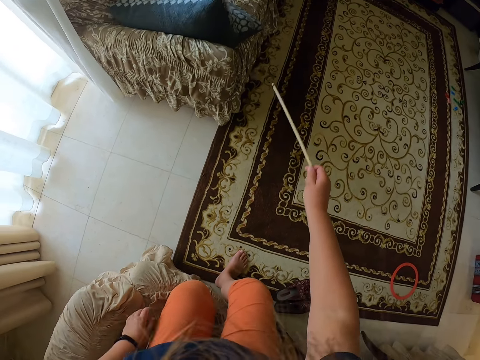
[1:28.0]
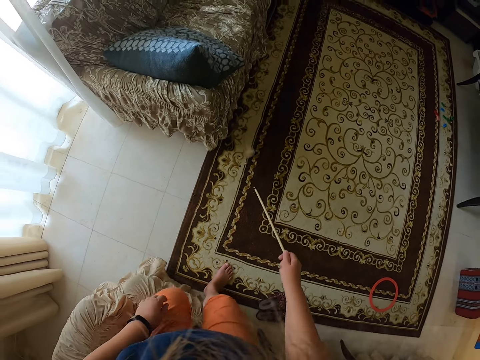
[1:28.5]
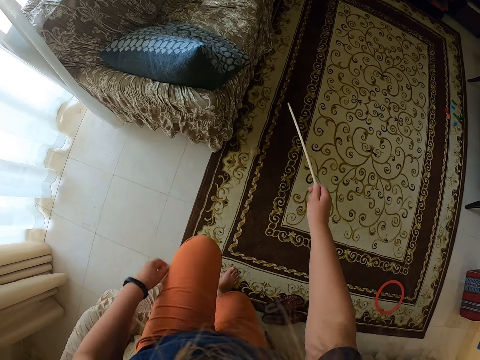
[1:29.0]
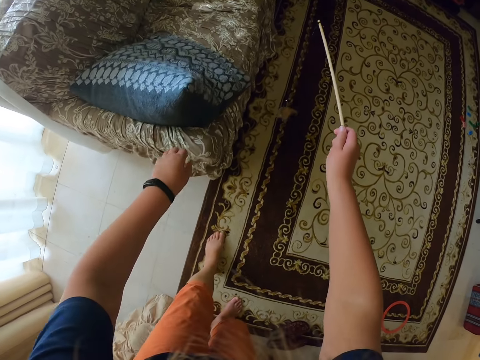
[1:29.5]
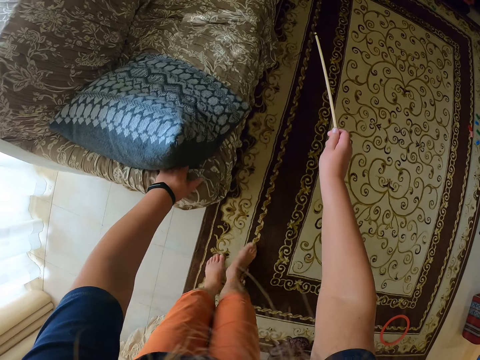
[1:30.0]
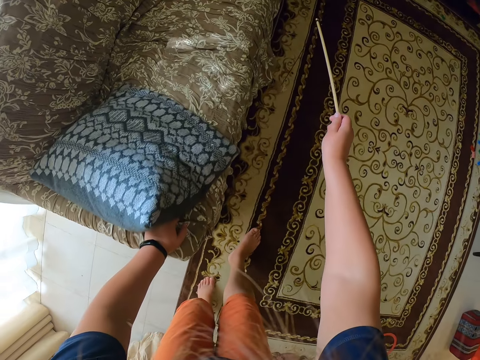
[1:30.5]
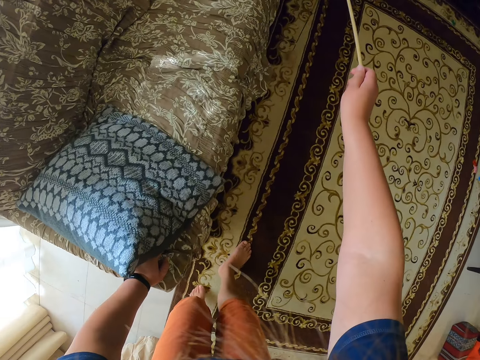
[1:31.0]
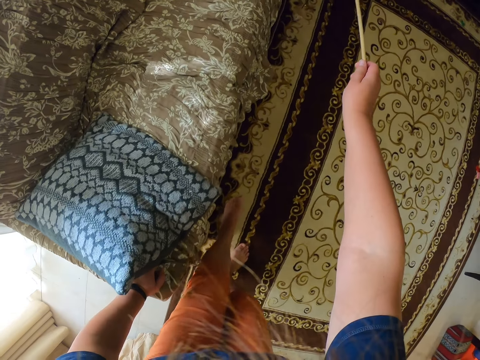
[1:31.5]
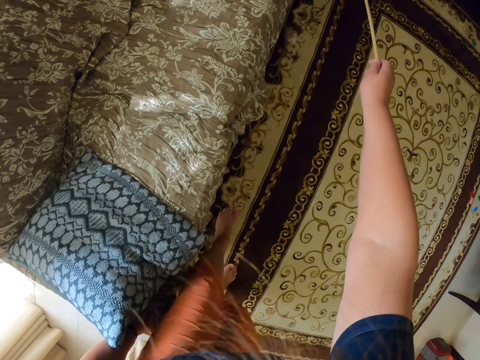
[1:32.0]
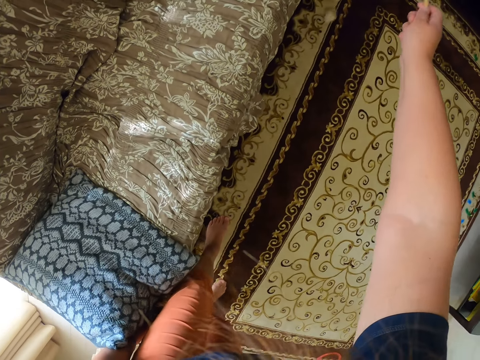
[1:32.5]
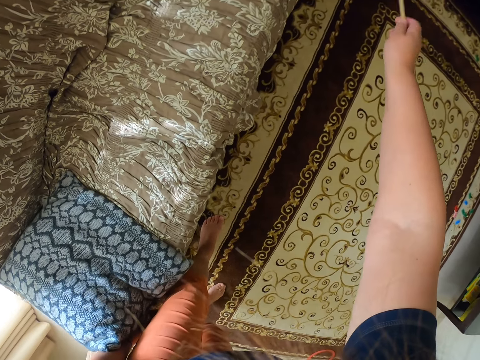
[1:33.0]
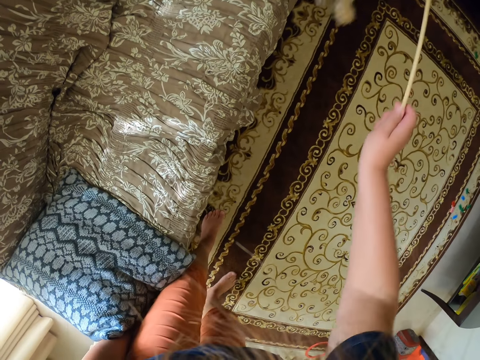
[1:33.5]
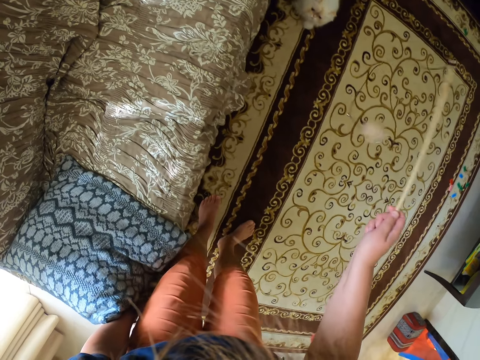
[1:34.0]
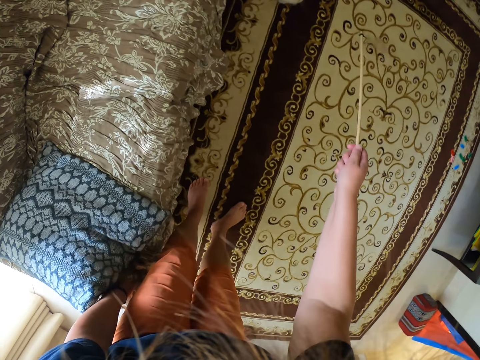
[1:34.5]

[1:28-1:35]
The camera wearer stands up. They walk in the room.

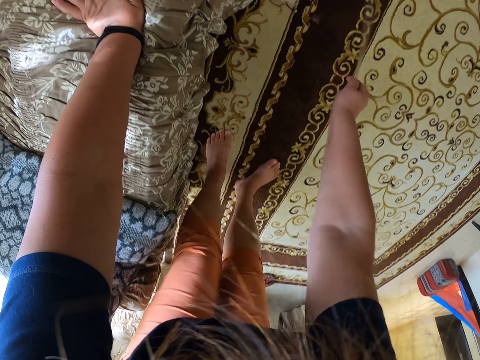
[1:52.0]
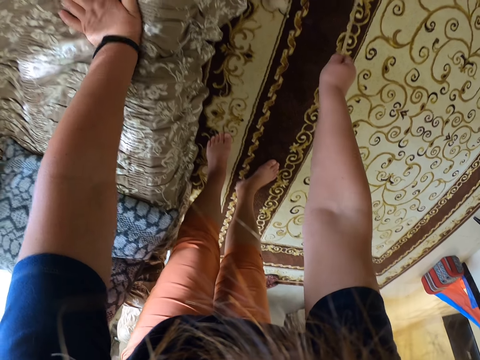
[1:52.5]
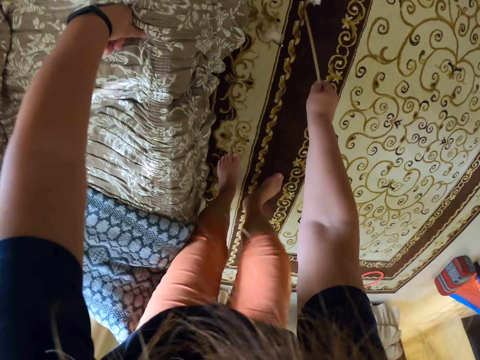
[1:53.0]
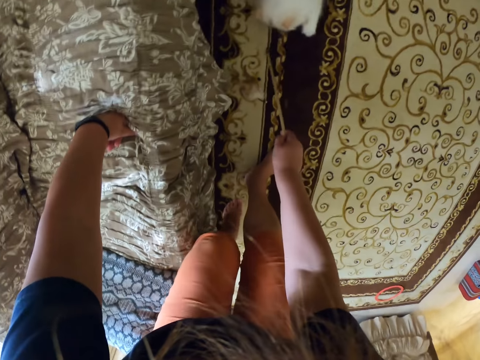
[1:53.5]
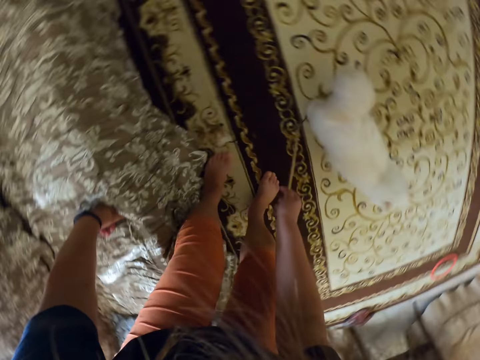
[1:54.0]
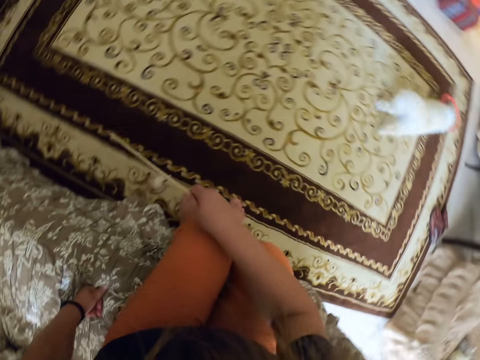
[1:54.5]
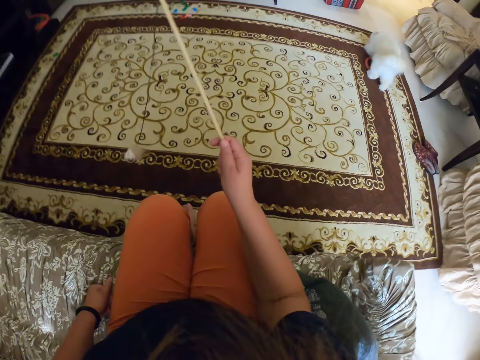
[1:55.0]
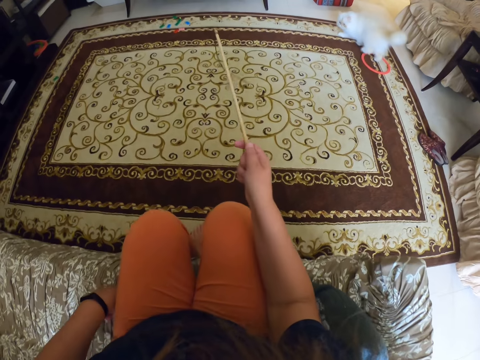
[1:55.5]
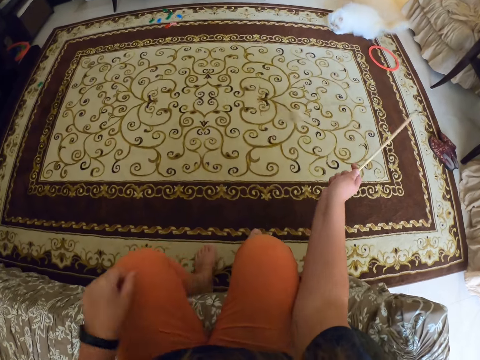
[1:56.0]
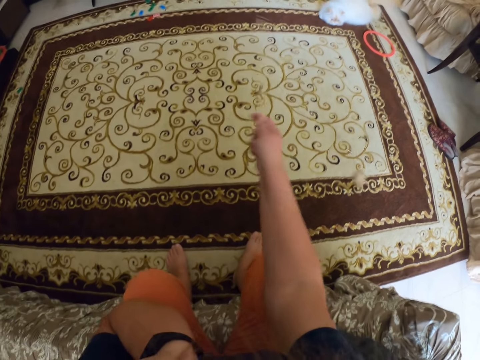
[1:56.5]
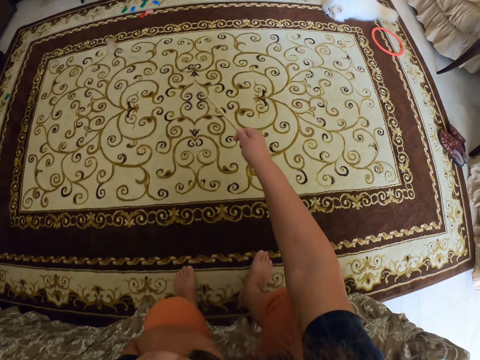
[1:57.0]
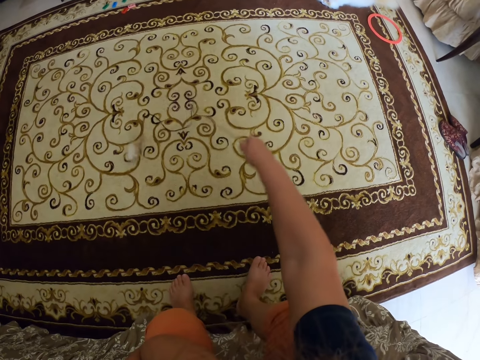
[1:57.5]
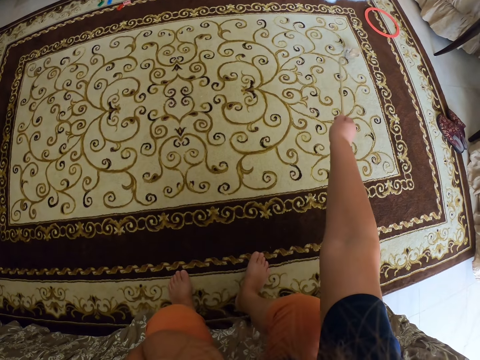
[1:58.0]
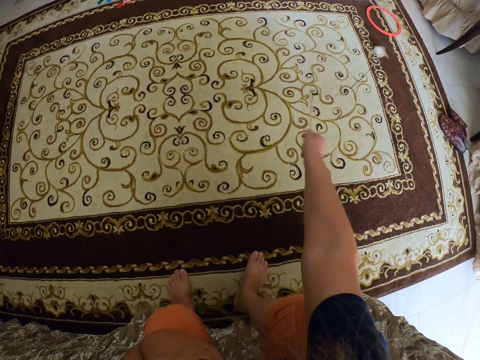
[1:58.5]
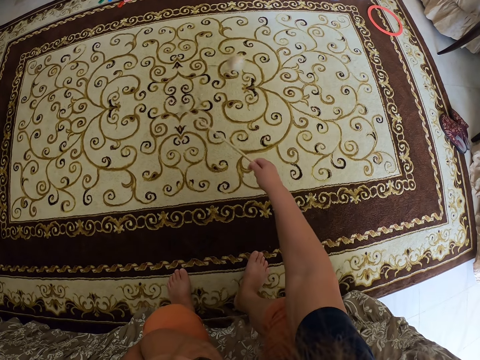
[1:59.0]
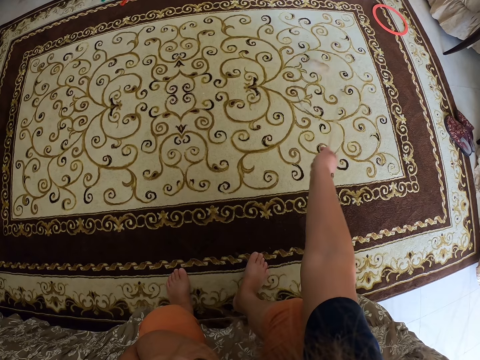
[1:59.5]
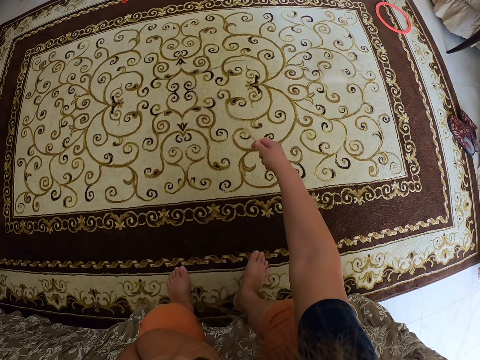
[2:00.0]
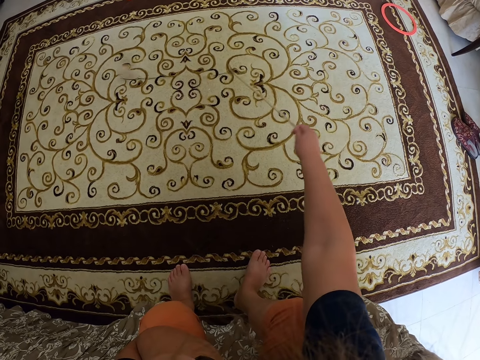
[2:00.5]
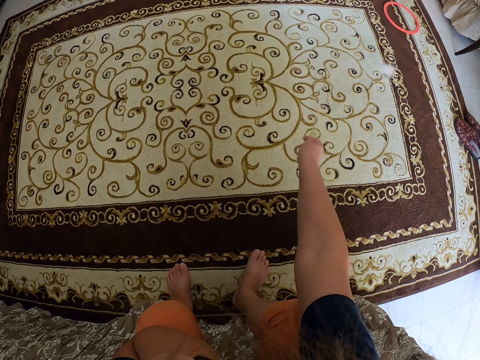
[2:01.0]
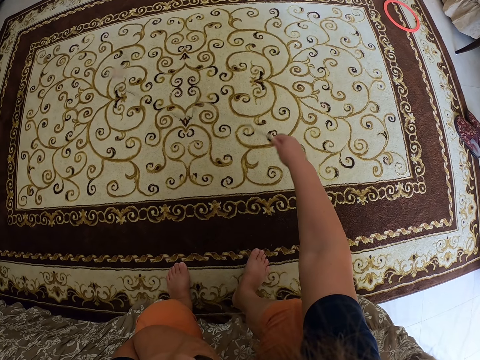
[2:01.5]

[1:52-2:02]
The camera wearer walks in the house. They play with the cat and swing something on the stick. They sit in a chair.

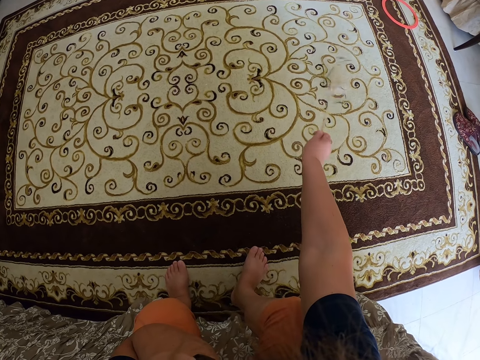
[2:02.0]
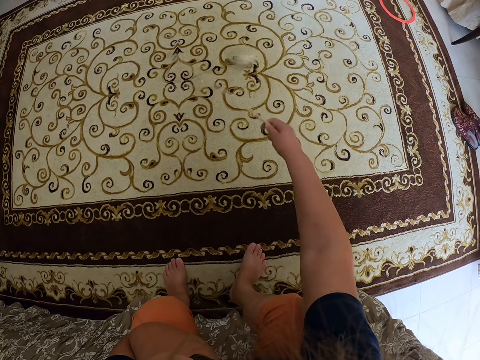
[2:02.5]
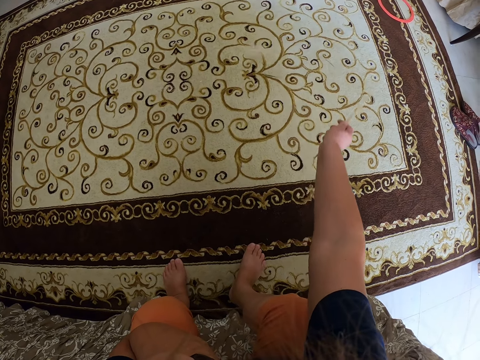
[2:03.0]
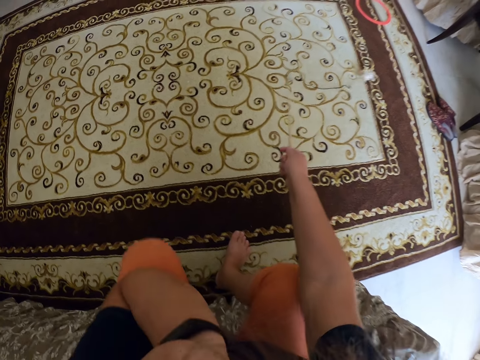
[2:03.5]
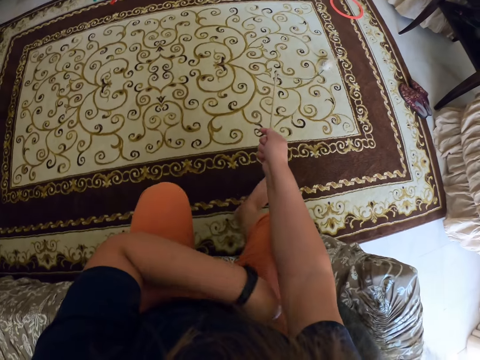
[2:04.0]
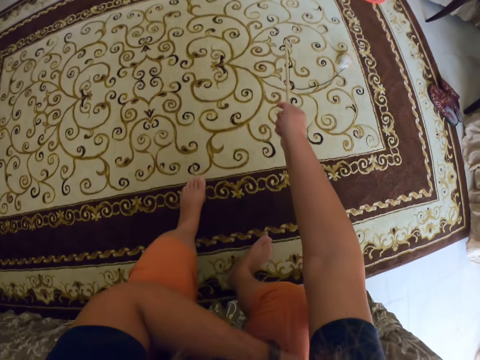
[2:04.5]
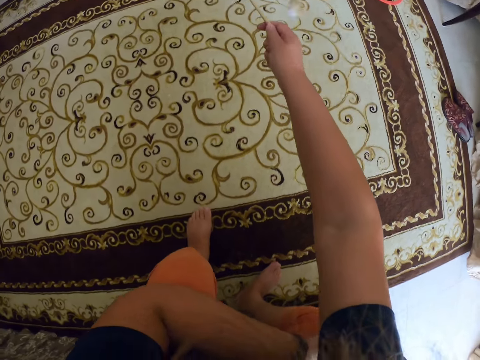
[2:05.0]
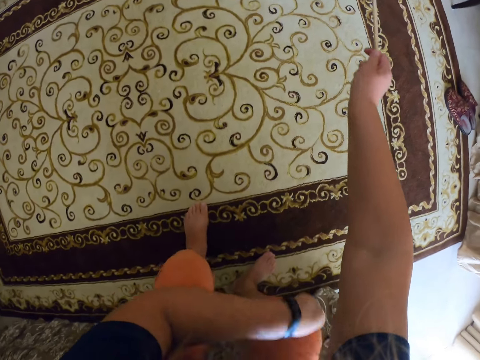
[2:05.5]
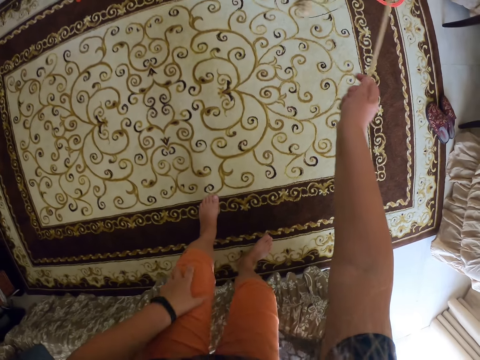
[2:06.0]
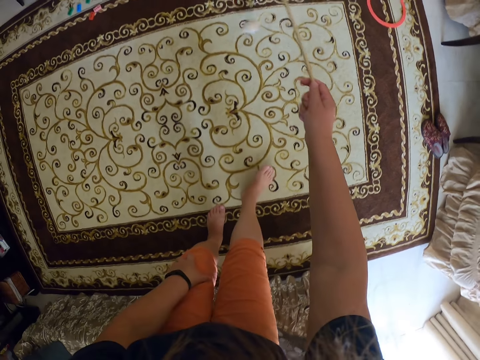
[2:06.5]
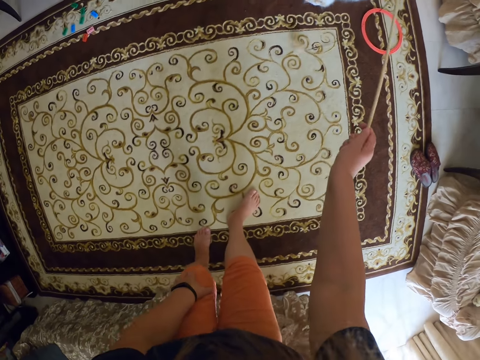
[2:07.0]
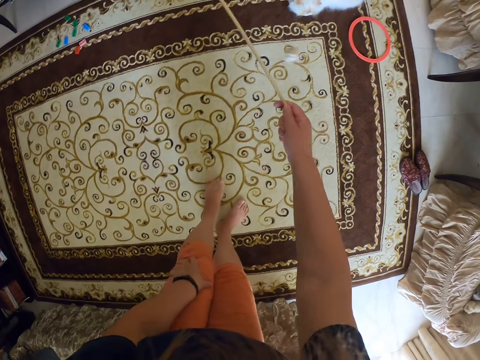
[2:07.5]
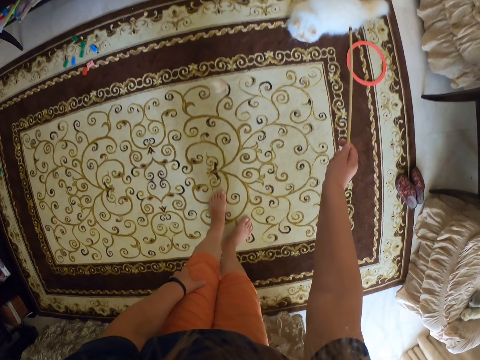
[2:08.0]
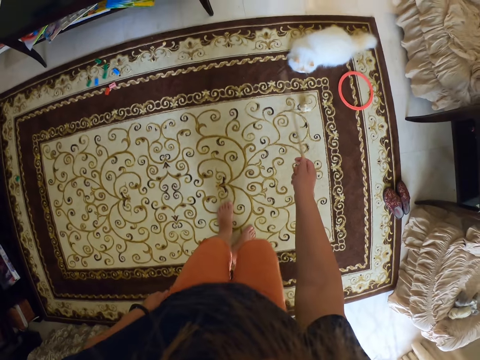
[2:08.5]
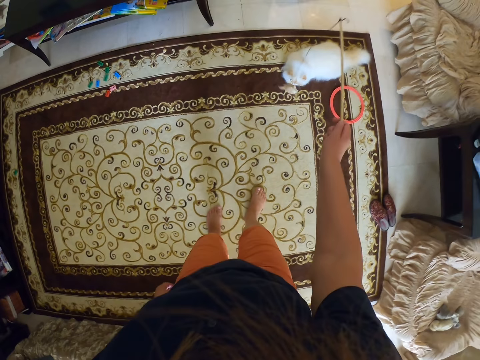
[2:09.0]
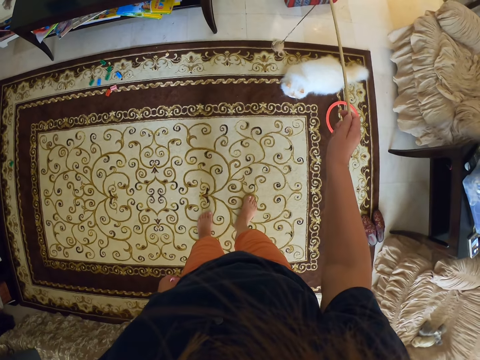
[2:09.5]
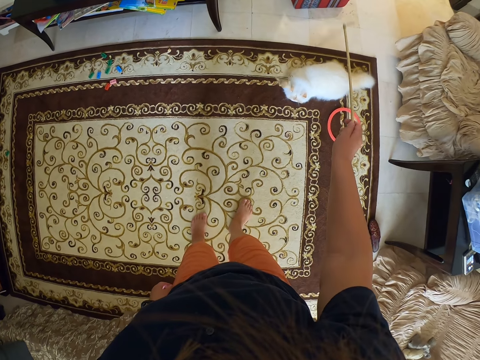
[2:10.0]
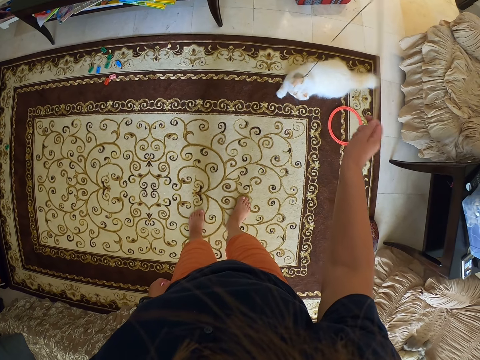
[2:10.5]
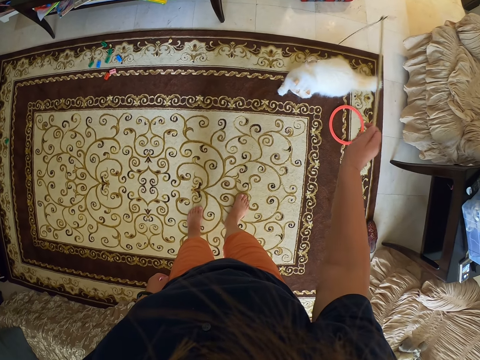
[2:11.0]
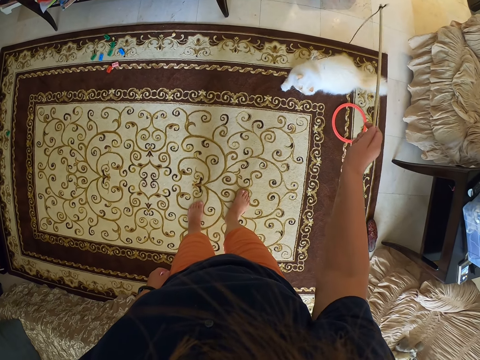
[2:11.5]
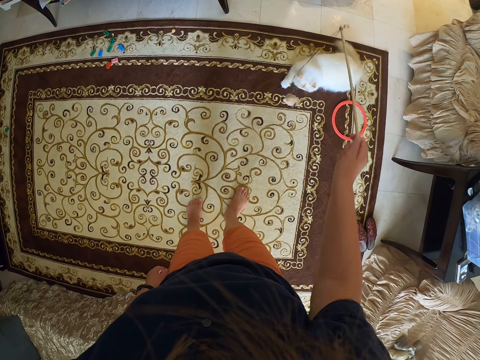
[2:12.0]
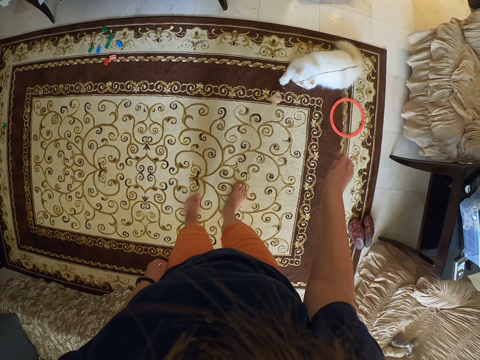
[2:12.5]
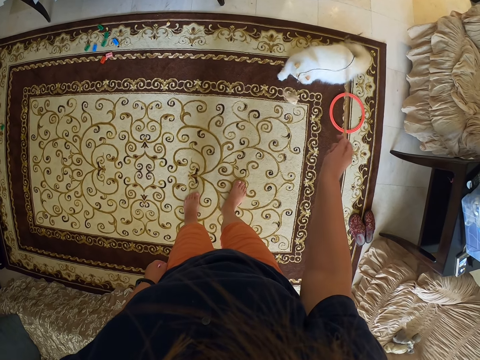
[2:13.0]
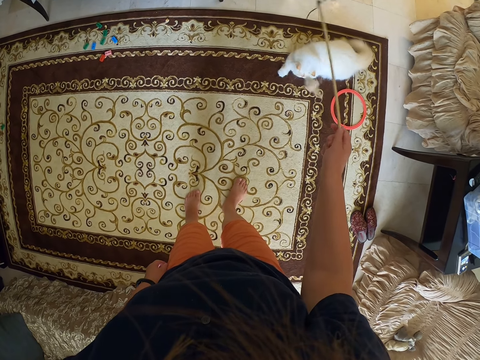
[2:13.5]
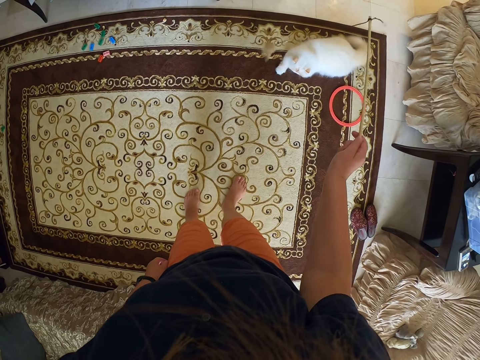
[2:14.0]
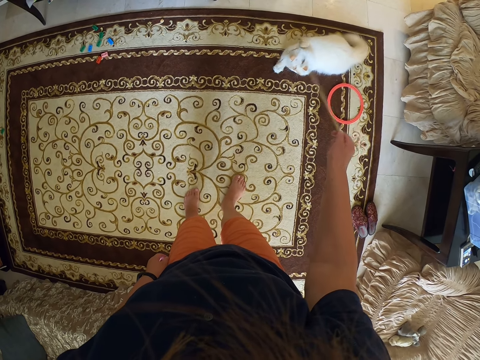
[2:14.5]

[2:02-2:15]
The camera wearer swings something on the stick. They play with the cat. They stand up. They walk in the house. They play with the cat.
